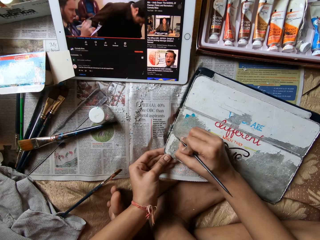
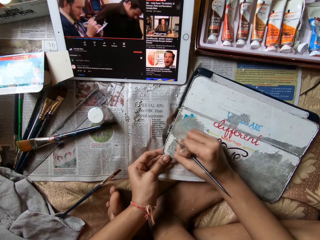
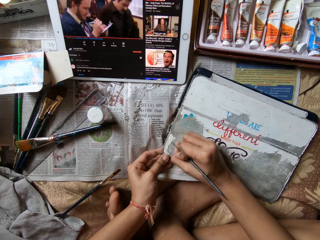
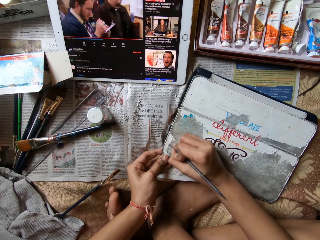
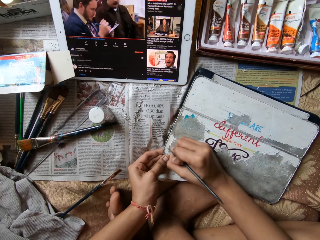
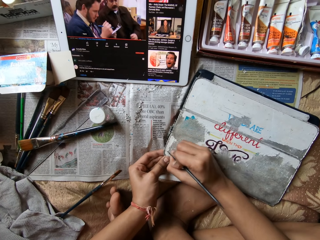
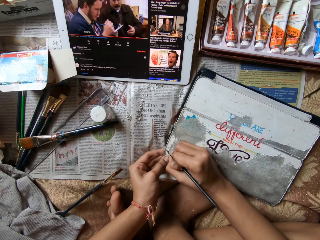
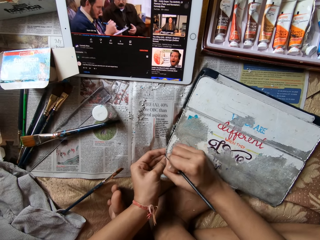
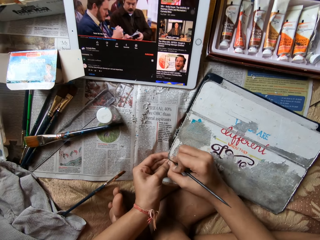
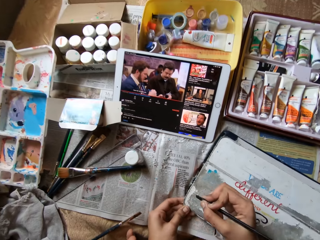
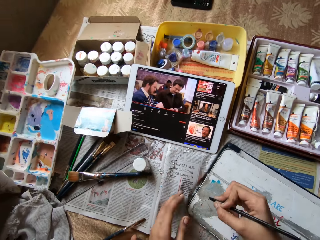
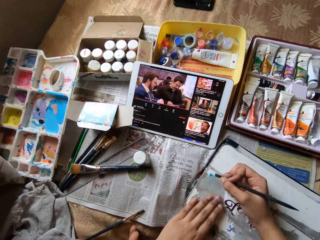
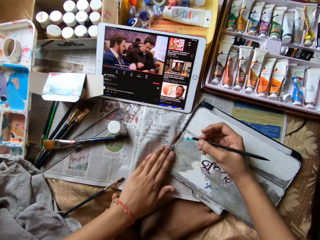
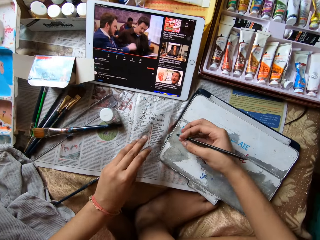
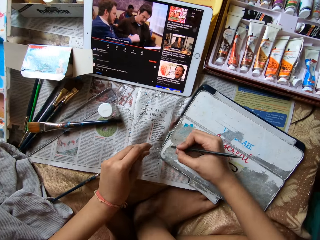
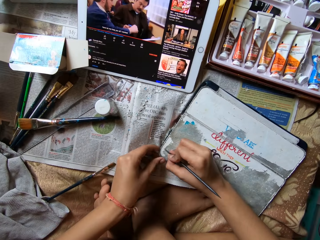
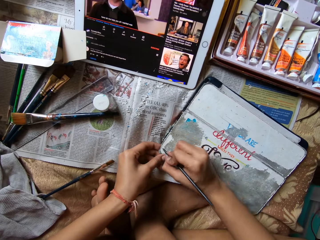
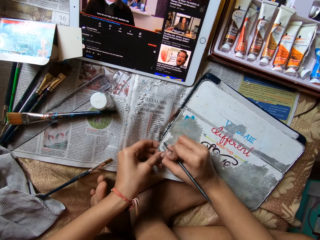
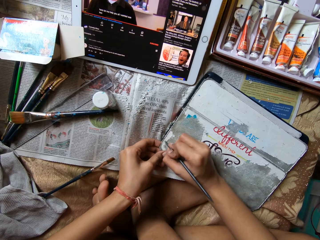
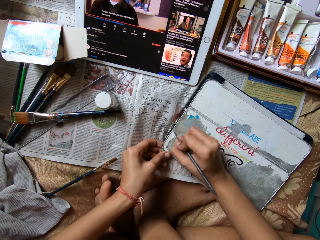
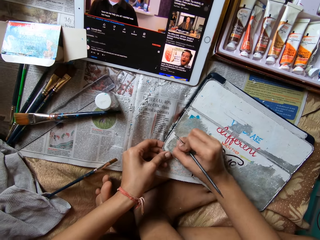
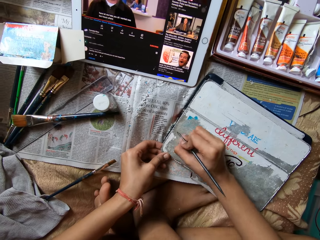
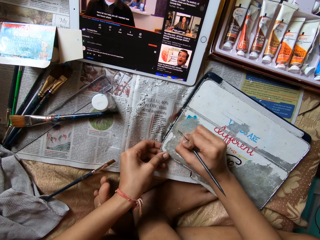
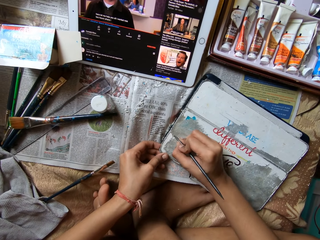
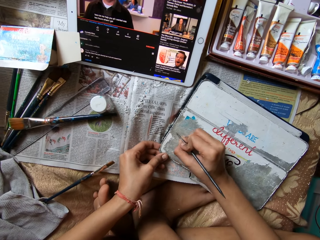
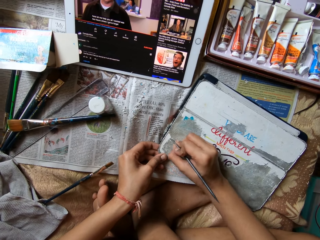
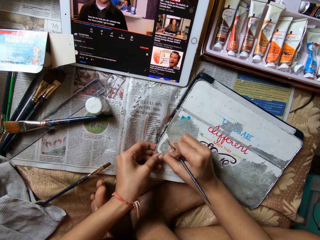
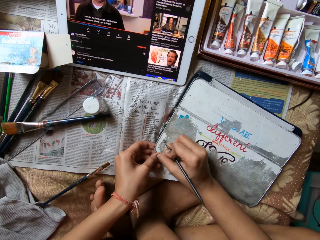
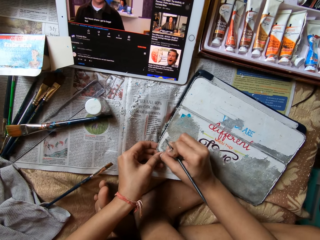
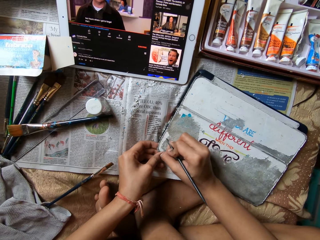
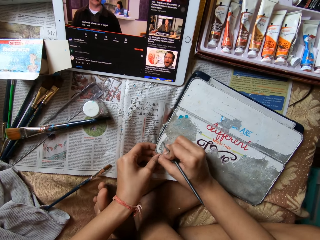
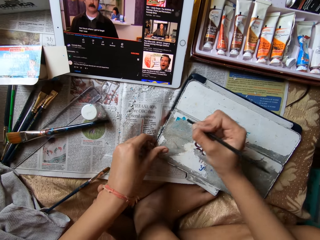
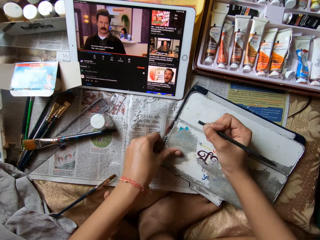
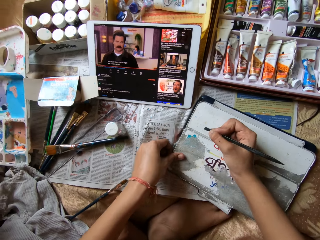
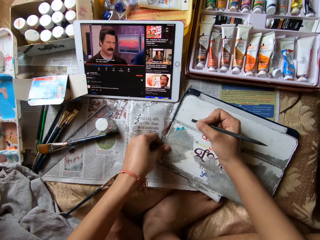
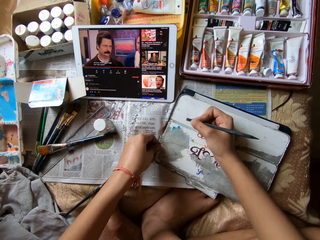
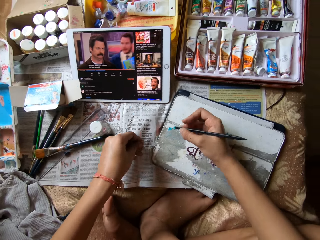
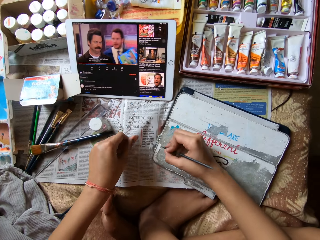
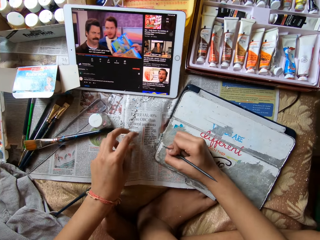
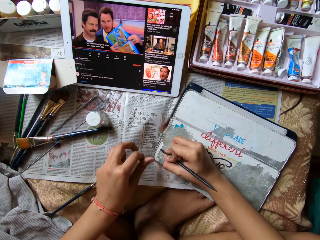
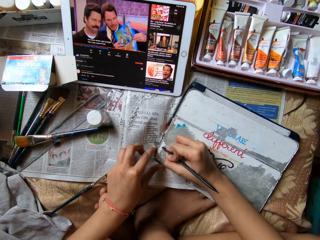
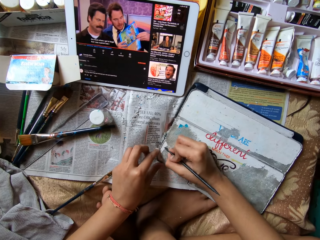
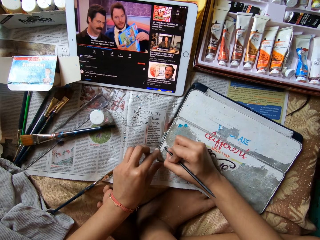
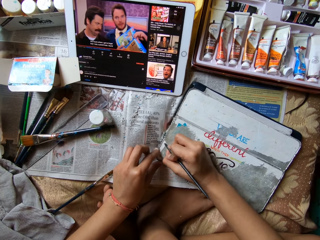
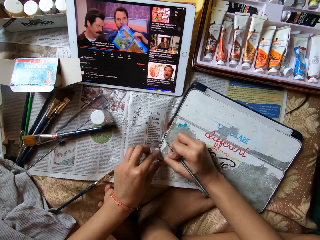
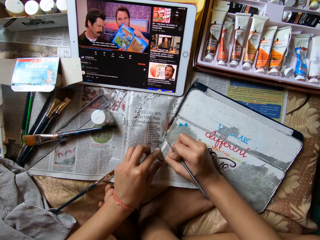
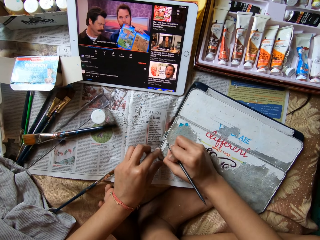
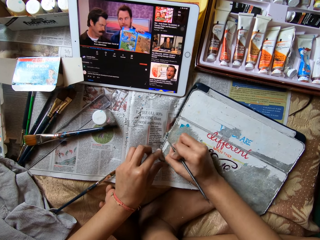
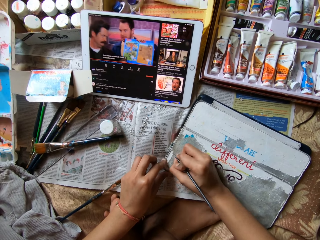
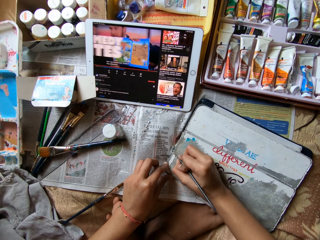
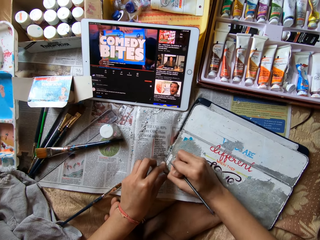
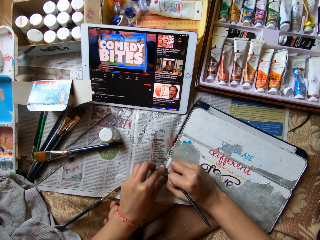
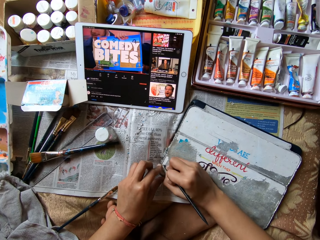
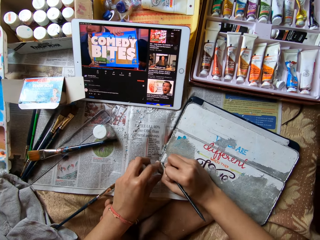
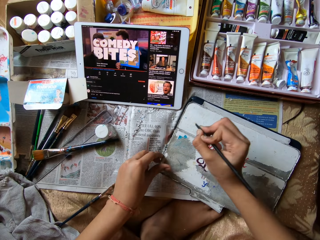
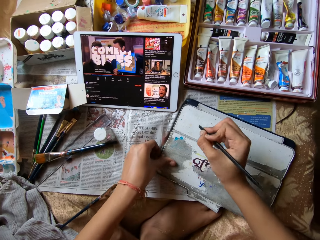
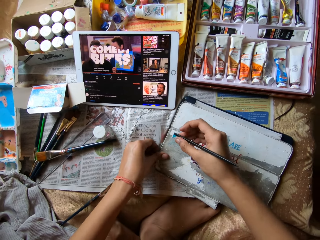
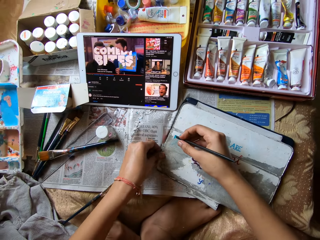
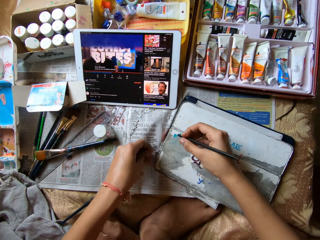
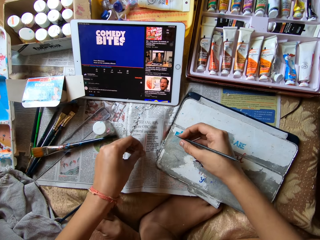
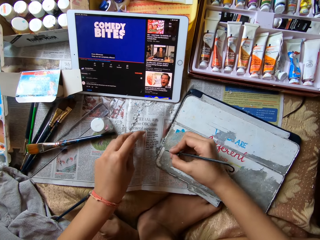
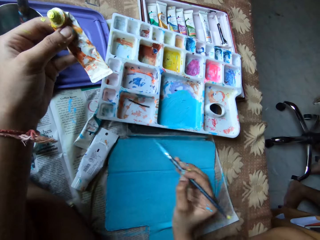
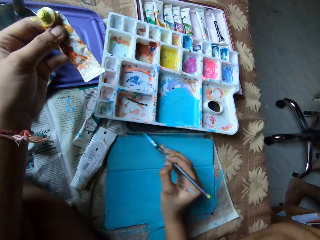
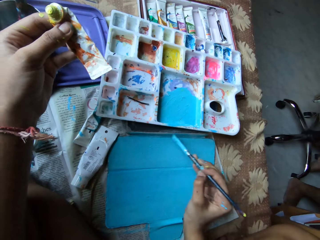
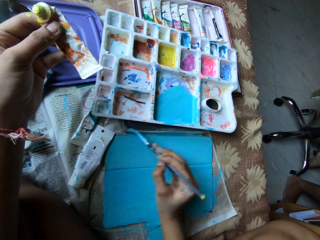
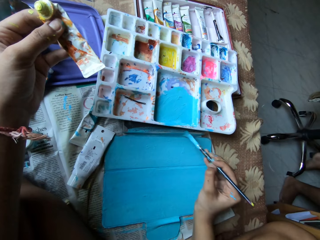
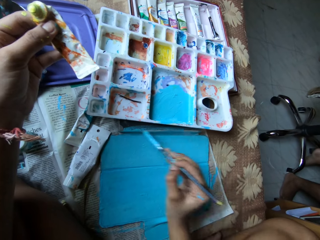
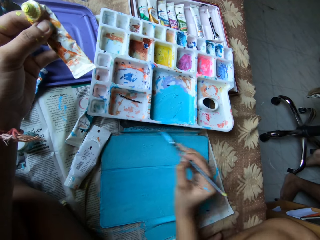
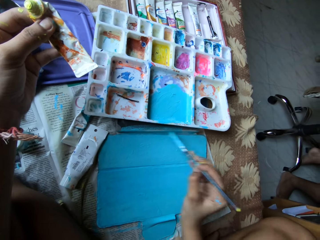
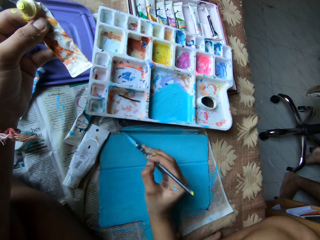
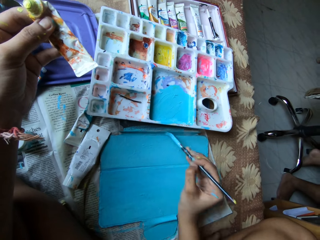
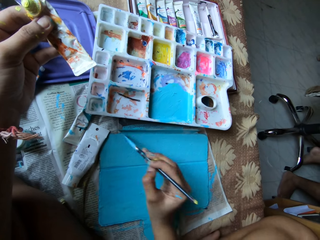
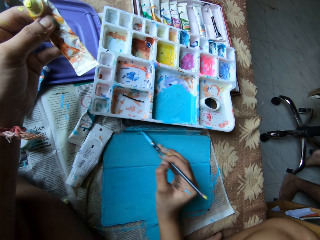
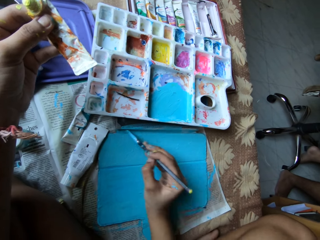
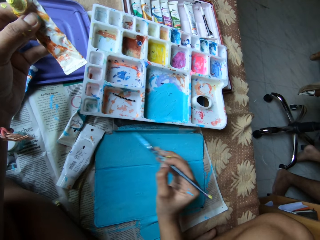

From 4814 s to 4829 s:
The camera wearer cleans the metal board with her left hand. She scrapes the metal board on the table with the plastic stick in her right hand. She cleans the metal board with her left hand. She scrapes the metal board on the table with the plastic stick in her right hand. She cleans the metal board with her left hand. She scrapes the metal board on the table with the plastic stick in her right hand. She holds a tube of paint with her left hand. She paints the metal board on the table with a paintbrush in her right hand.

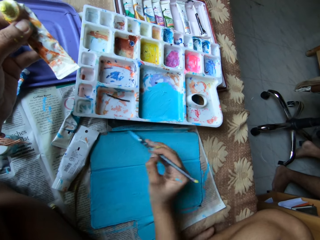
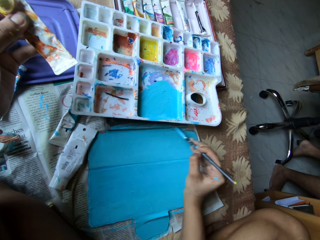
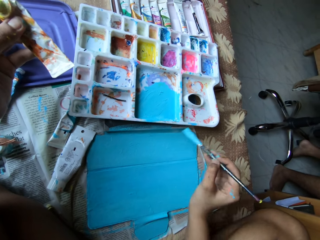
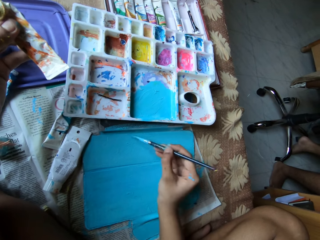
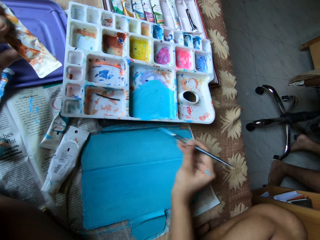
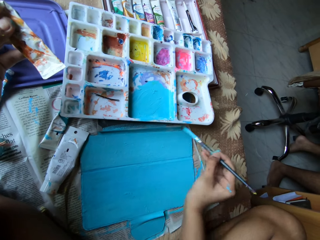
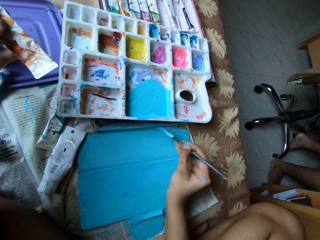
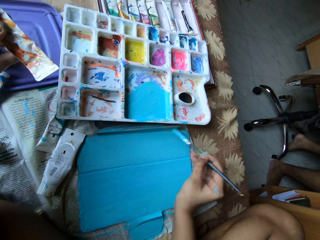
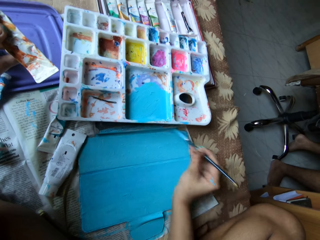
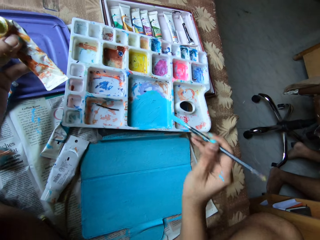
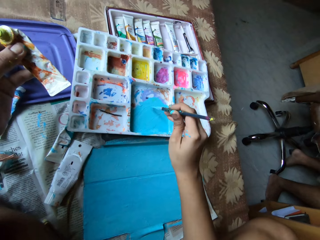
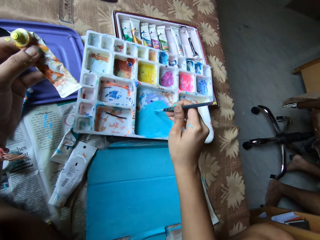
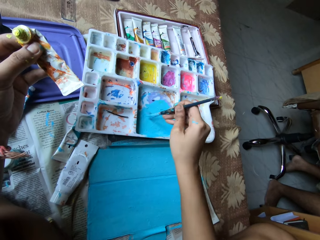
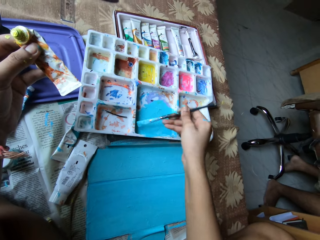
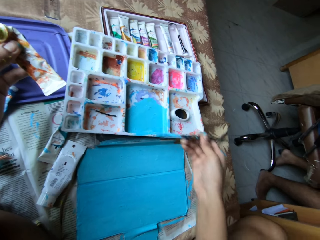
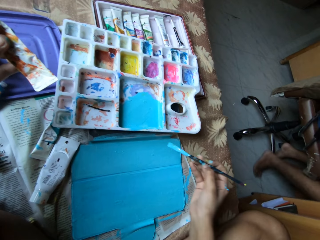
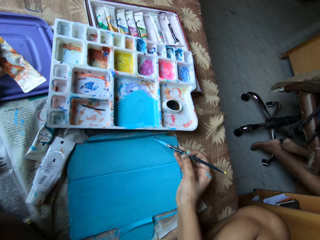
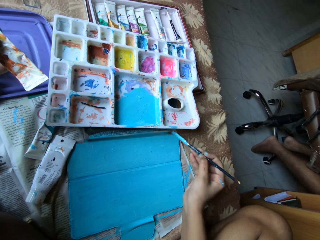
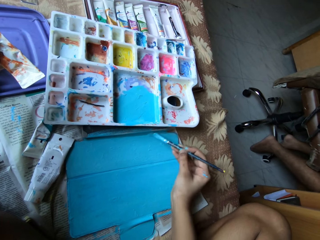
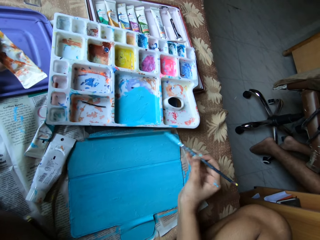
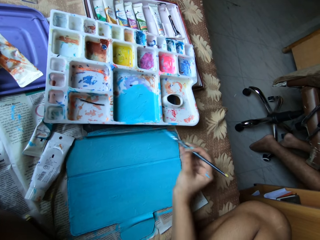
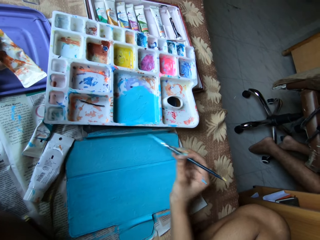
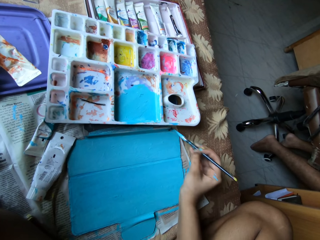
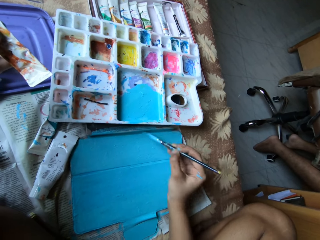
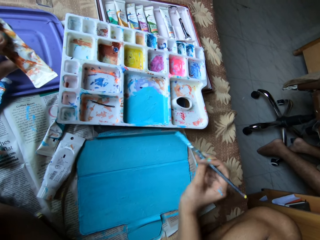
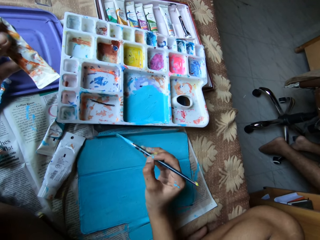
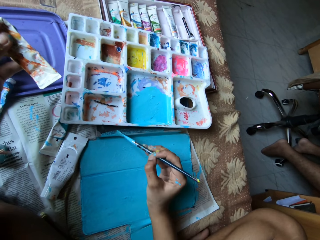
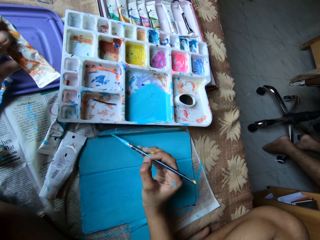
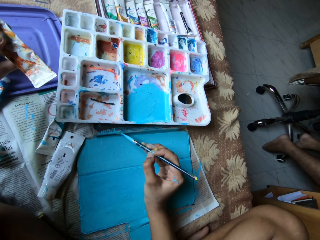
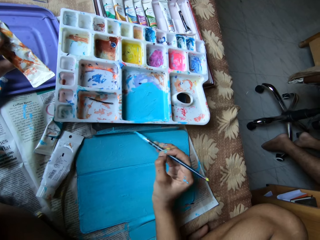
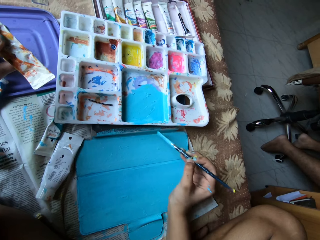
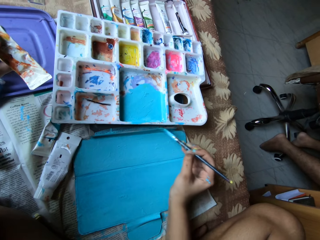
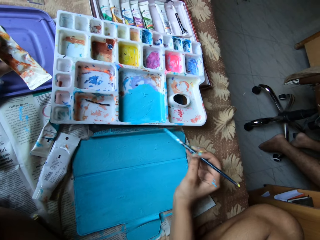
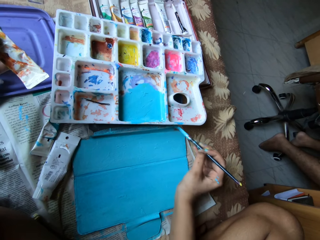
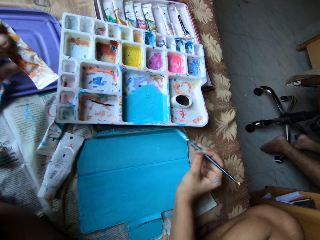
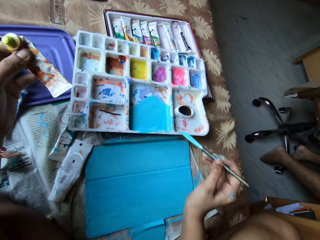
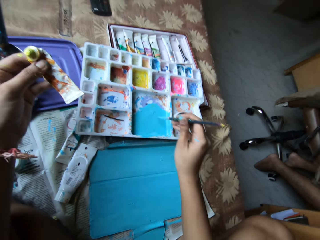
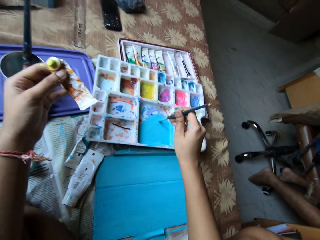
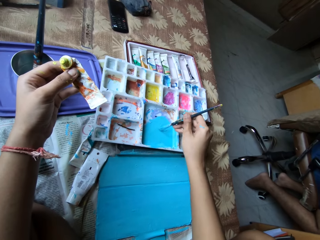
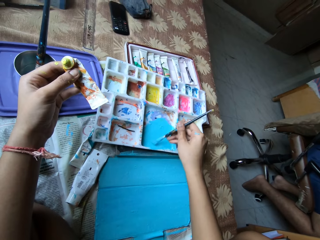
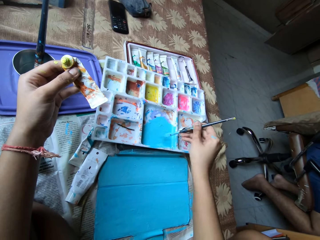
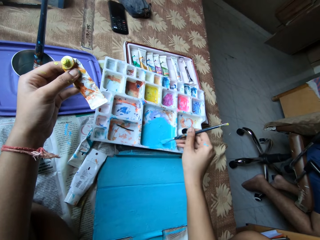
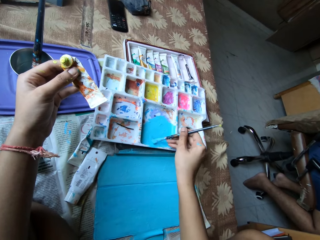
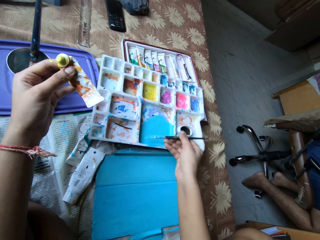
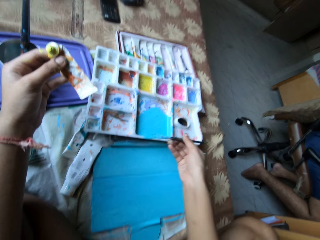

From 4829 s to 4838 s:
The camera wearer takes some paint from a paint tray with the paintbrush in her right hand. She paints the metal board on the table with the paintbrush in her right hand. She takes some paint from the paint tray with the paintbrush in her right hand.
